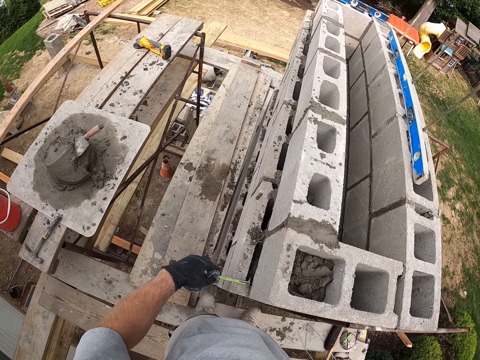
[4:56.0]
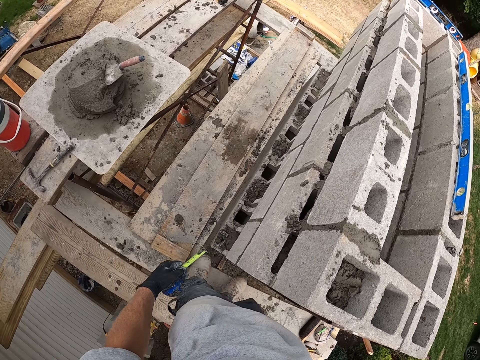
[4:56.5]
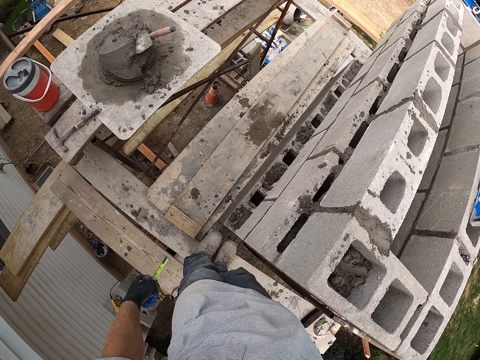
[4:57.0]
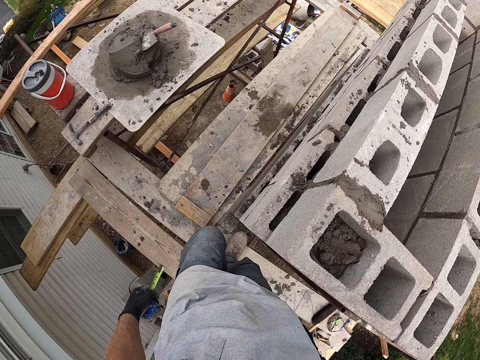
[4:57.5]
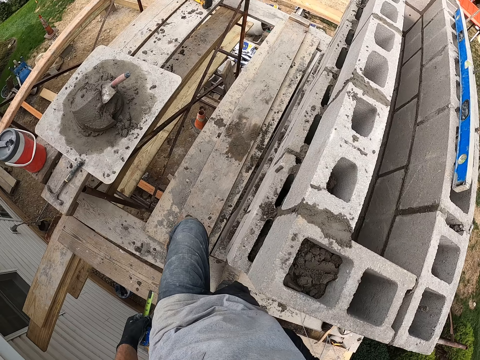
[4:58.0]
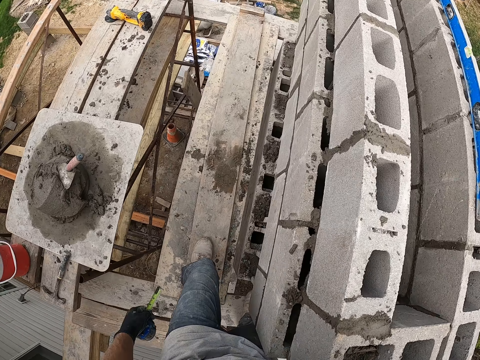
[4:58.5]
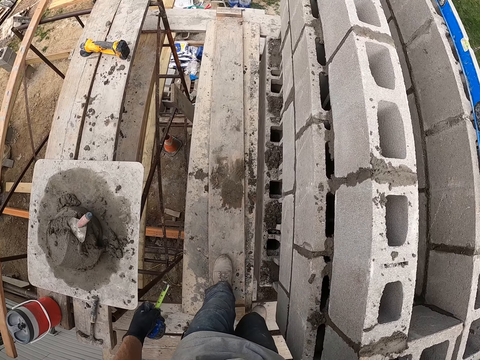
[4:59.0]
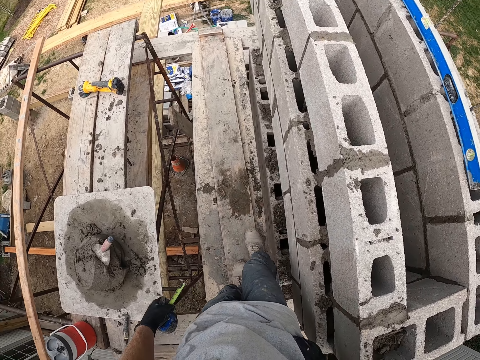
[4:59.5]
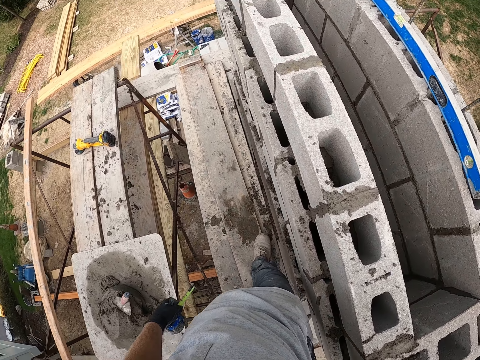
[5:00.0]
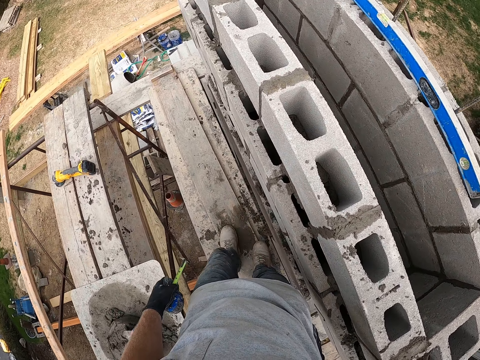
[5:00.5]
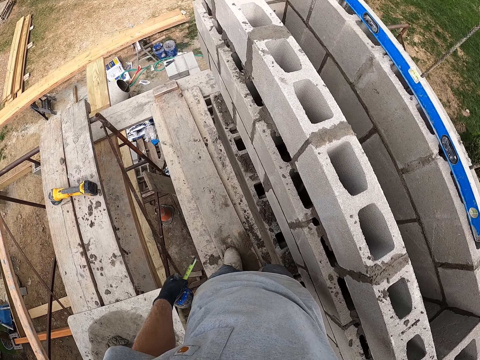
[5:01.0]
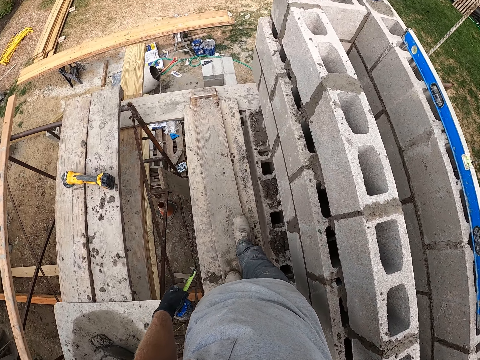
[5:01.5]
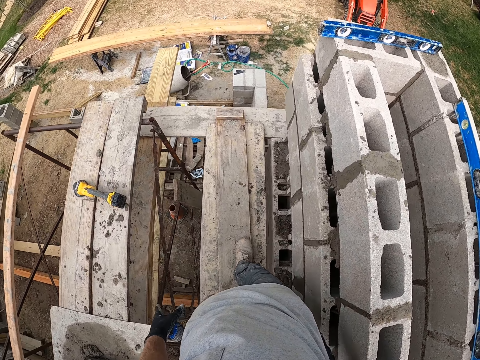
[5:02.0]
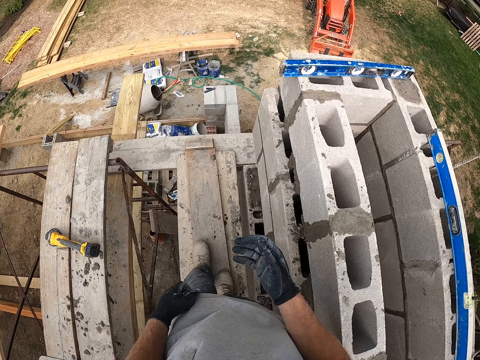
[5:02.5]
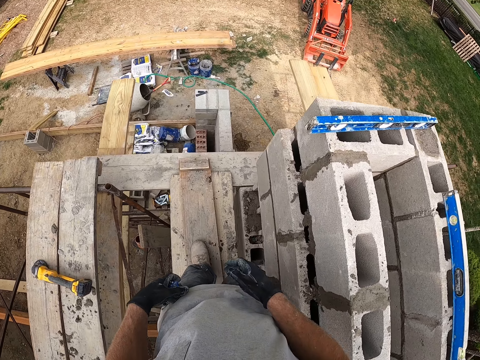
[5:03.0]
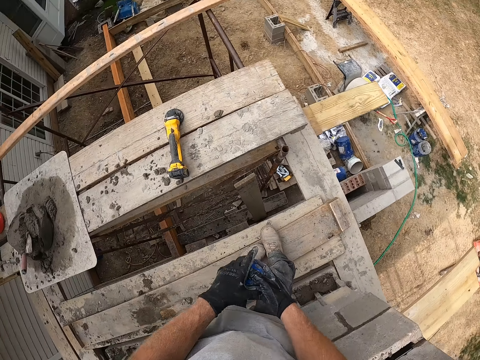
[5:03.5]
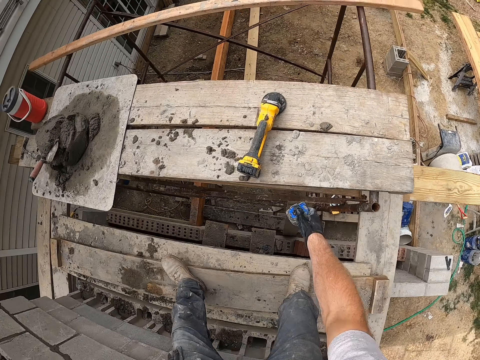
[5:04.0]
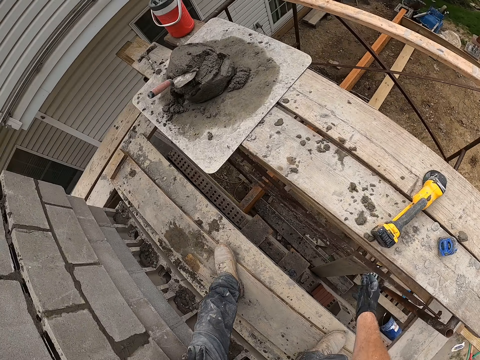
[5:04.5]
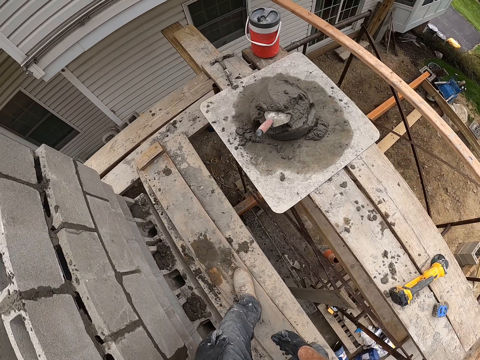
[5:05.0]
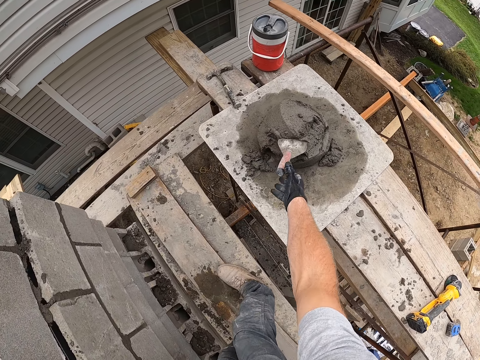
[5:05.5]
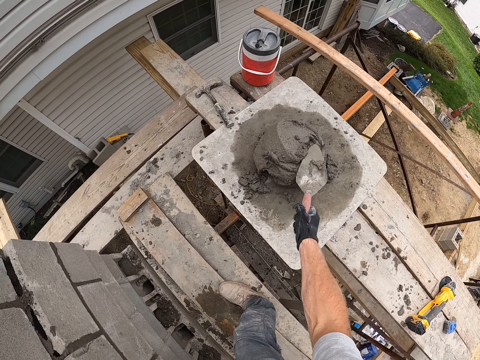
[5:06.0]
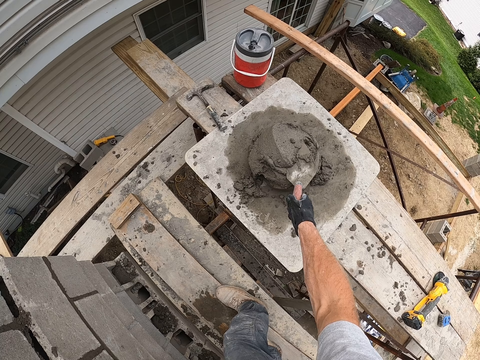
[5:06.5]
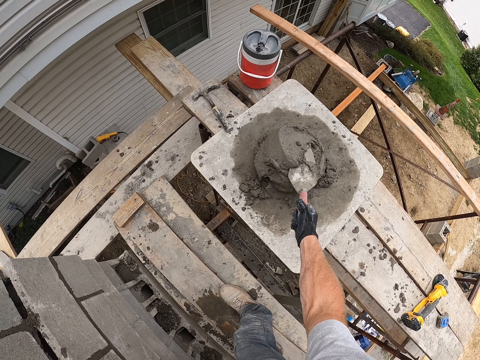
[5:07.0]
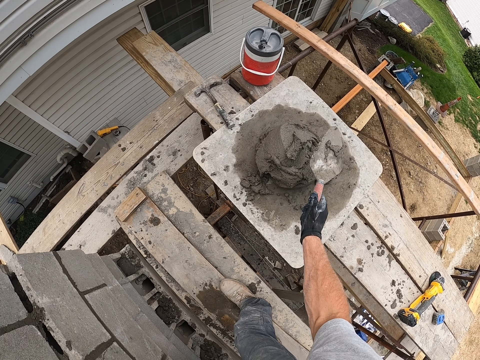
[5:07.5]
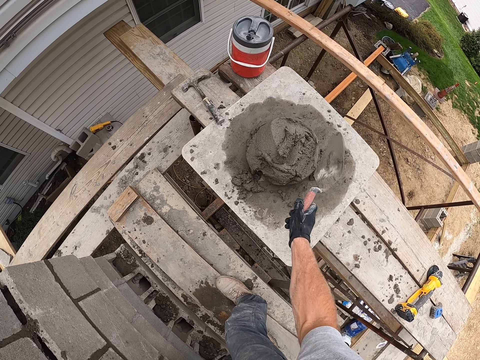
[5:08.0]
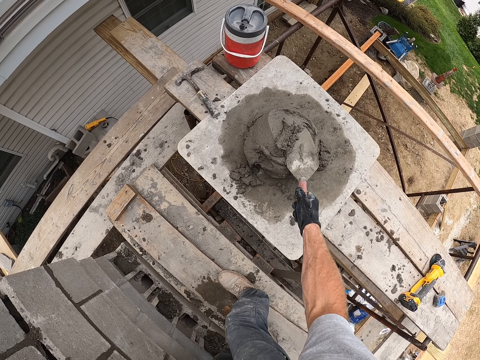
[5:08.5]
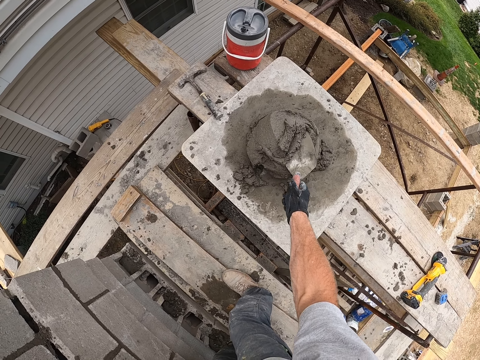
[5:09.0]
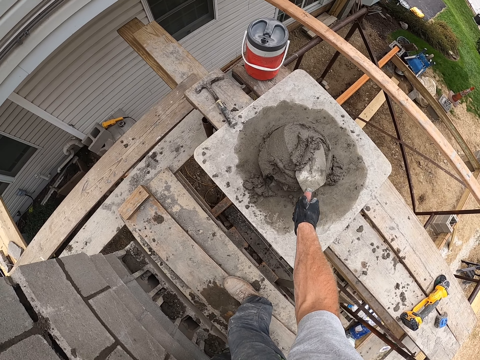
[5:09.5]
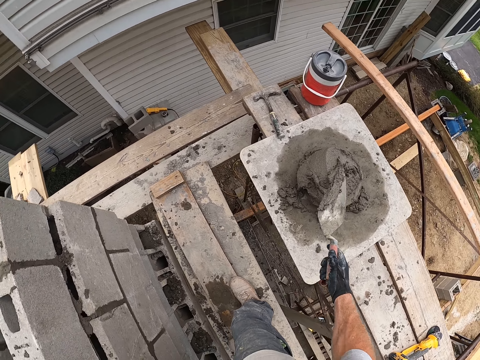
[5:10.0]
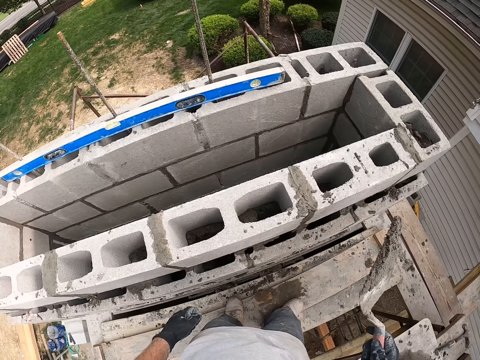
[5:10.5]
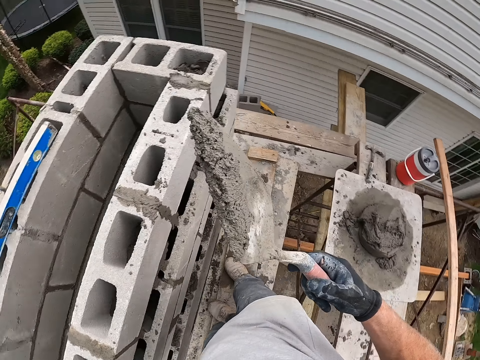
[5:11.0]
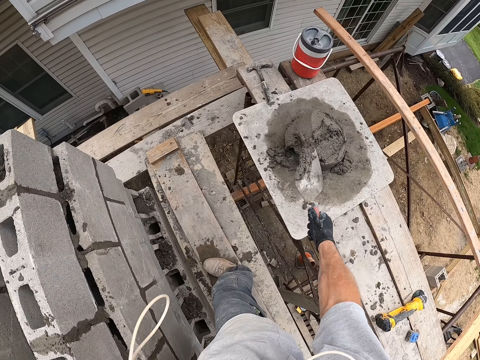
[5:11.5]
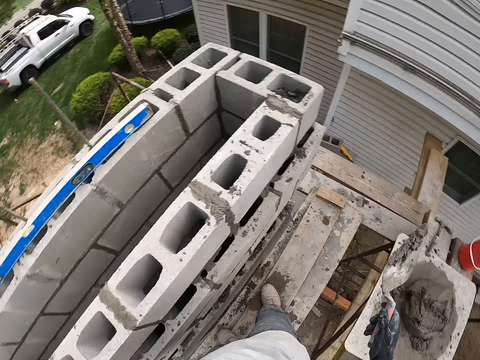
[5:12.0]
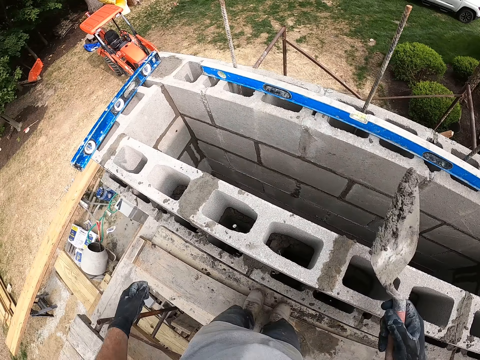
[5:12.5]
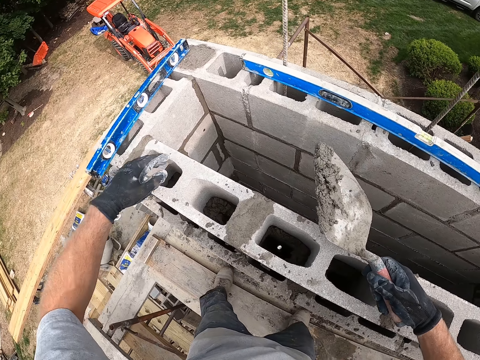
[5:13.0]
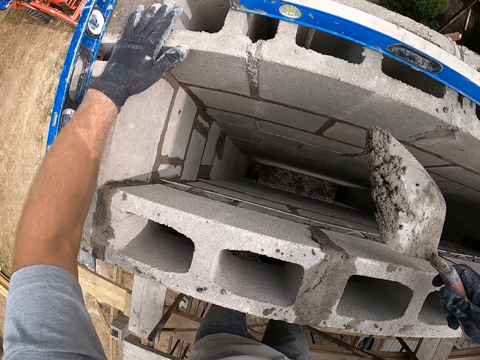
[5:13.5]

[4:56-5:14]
The camera wearer walks on the scaffolding. They sheathe the locking tape rule. They drop the locking tape rule on a plank. They grab a trowel. They scoop the concrete and throw the concrete. They scoop mortar with the trowel. They throw the concrete.

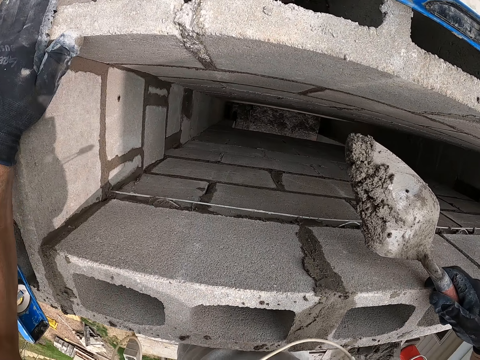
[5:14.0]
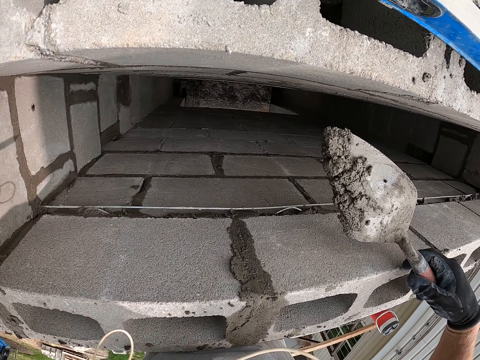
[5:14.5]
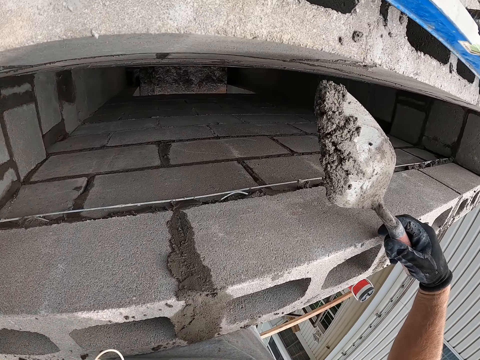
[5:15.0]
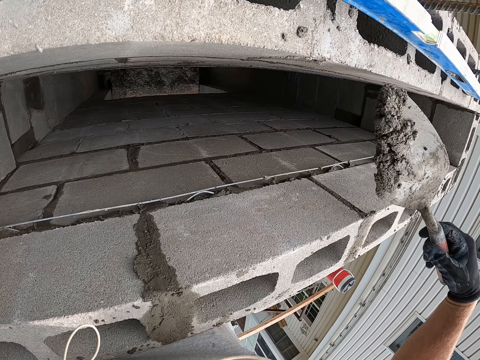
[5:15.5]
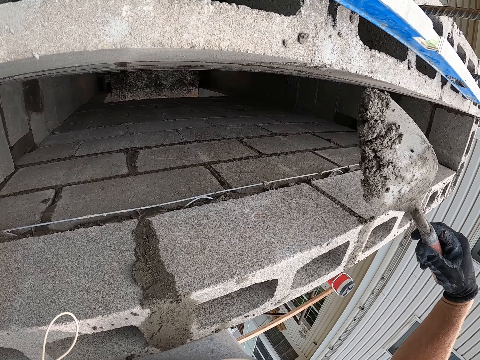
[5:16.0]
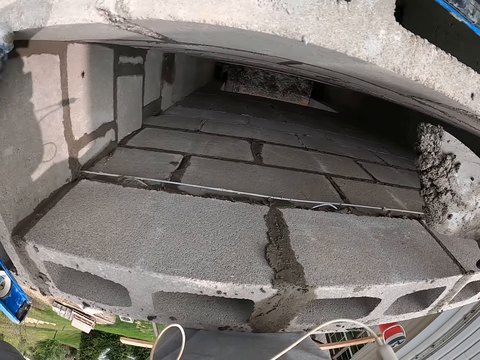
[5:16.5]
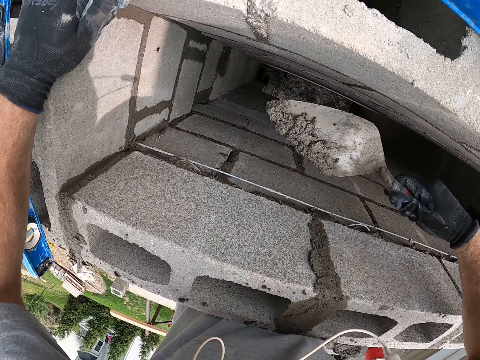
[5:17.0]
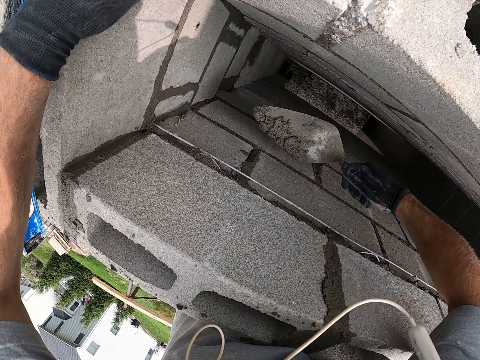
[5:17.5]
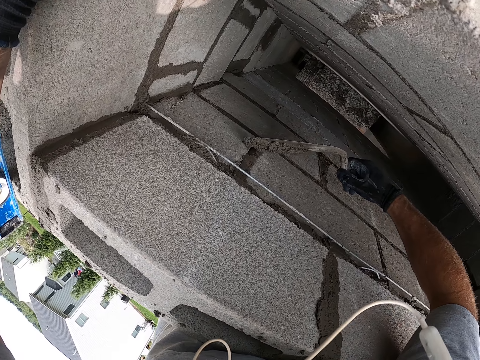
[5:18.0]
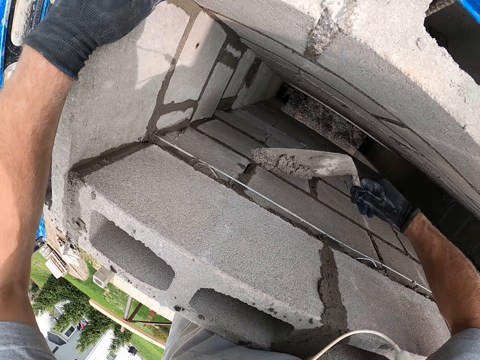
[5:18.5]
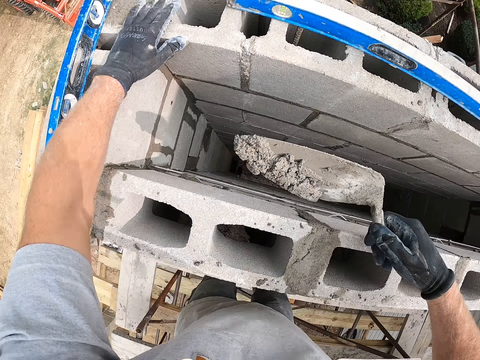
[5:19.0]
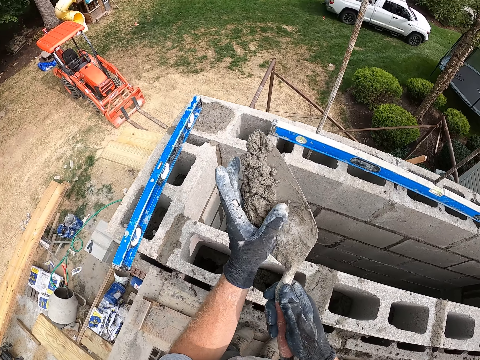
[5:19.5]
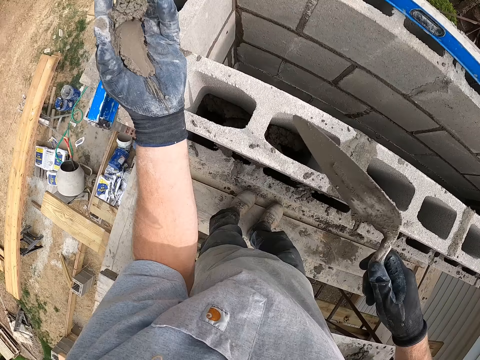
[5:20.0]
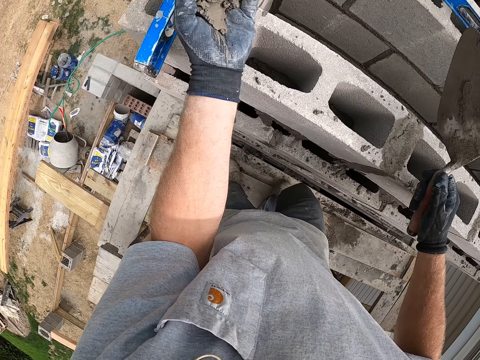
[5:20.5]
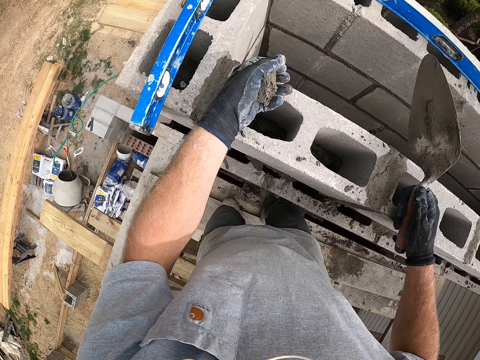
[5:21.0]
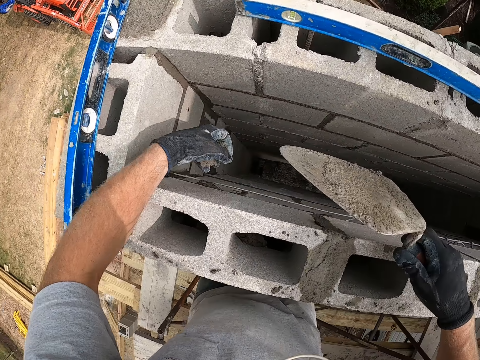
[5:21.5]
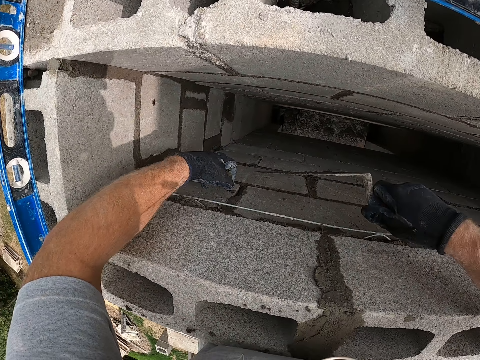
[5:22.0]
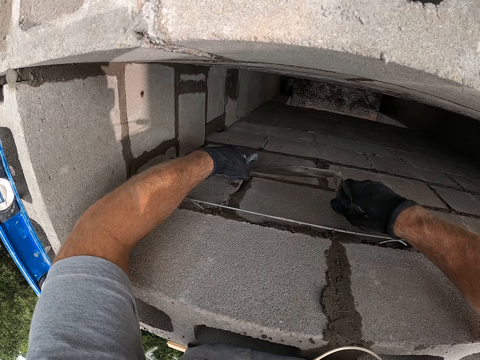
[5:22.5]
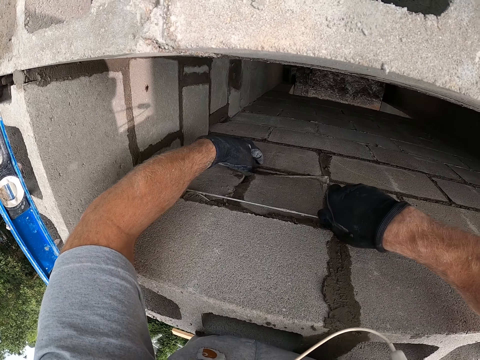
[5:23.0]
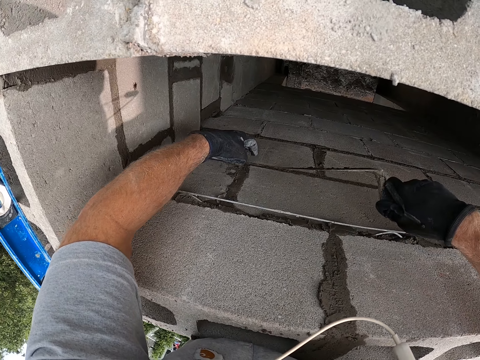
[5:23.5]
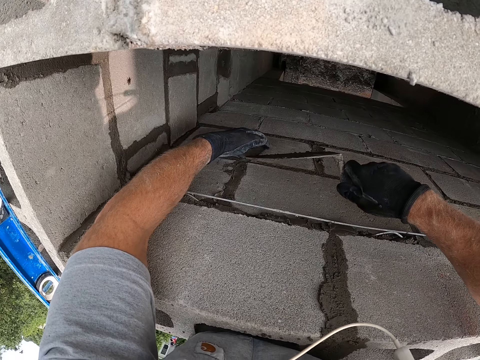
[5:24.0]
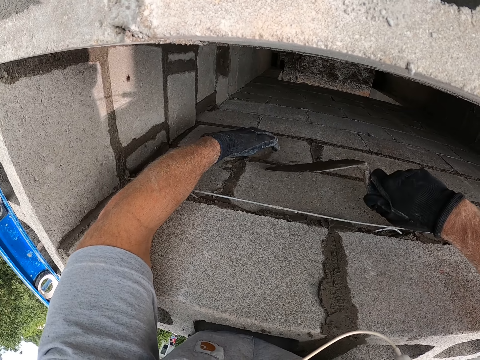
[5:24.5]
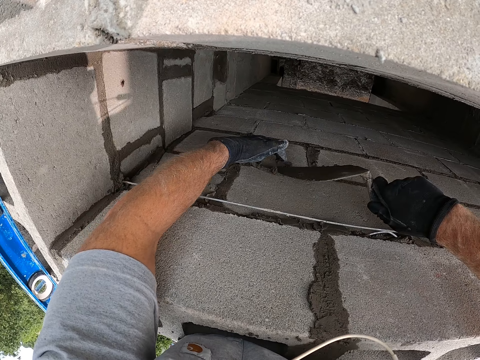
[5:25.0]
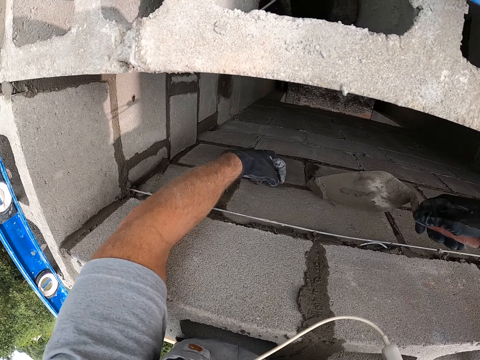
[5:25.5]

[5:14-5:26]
The camera wearer rests his palm on a laid block. He spreads the concrete. He scoops the mortar on the trowel with his hand. He holds the concrete. He spreads the concrete. He fills a joint with mortar.
